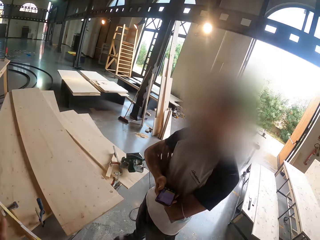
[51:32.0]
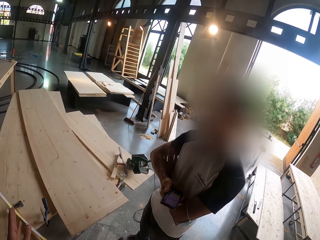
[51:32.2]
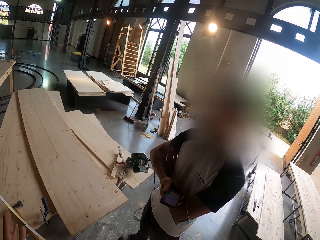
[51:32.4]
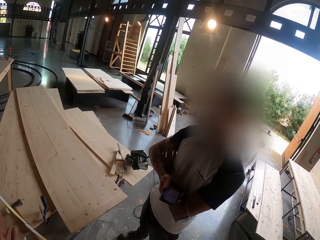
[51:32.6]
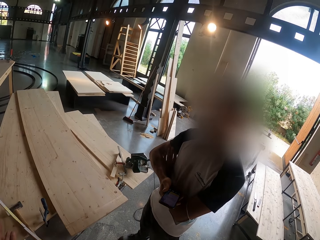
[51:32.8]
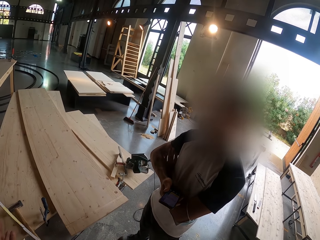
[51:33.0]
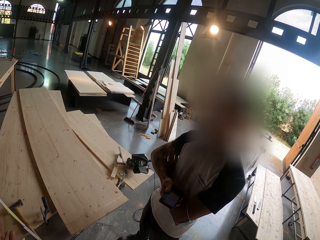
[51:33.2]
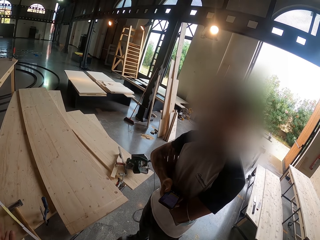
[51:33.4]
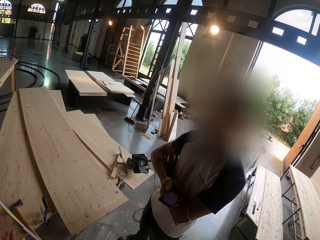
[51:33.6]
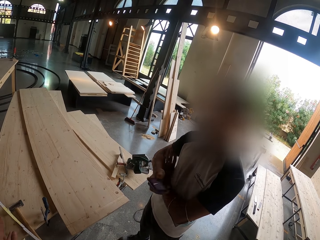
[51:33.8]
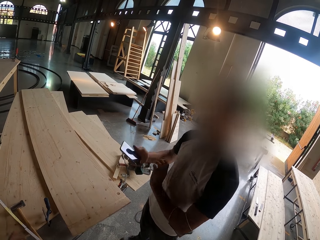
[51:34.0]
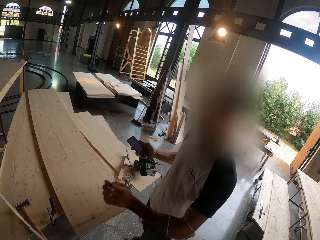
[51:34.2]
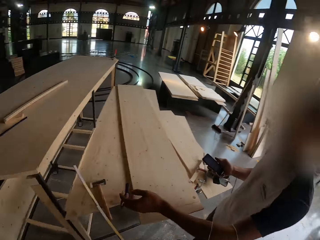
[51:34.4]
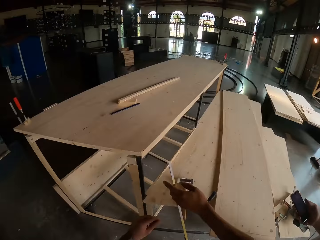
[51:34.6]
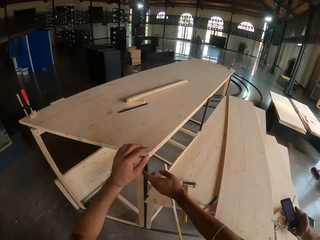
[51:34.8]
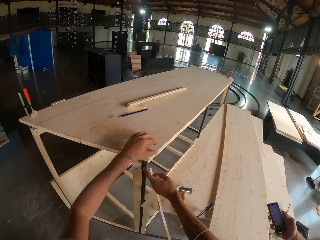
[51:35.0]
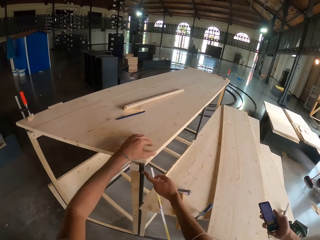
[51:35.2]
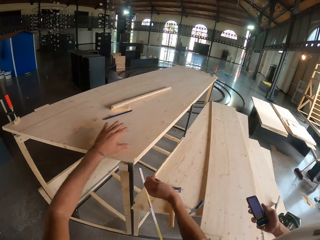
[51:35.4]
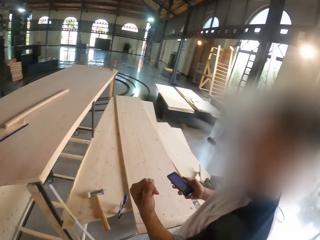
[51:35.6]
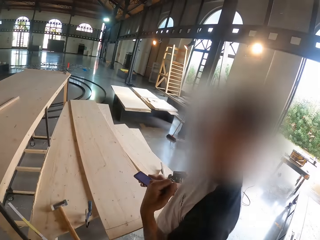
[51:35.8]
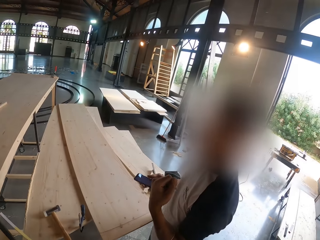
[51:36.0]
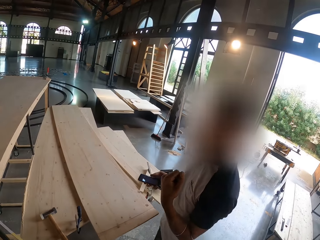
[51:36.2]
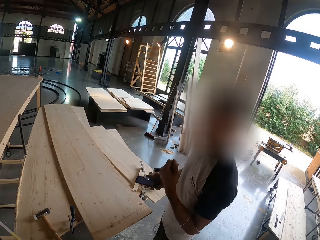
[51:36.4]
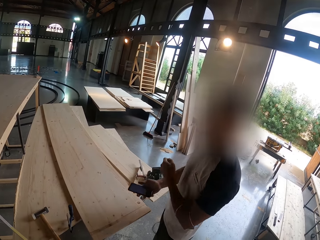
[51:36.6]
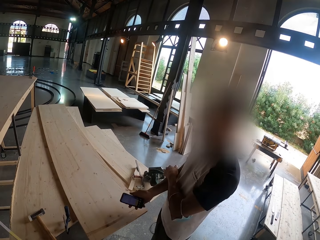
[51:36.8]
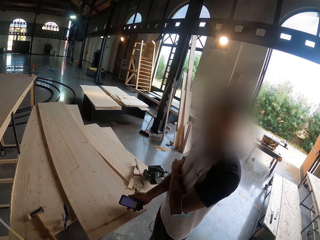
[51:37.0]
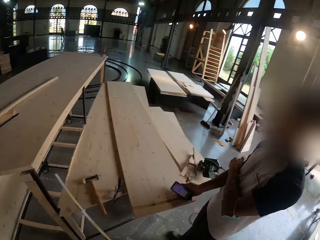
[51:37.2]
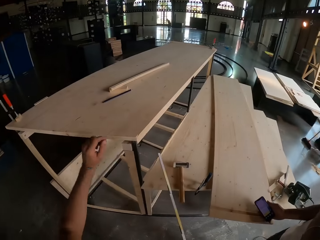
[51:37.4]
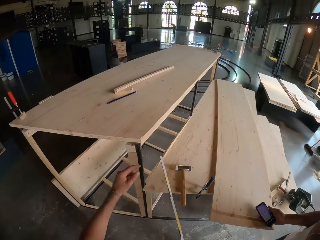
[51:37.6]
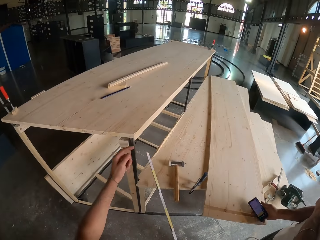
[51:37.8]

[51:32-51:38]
The camera wearer looks around the room.

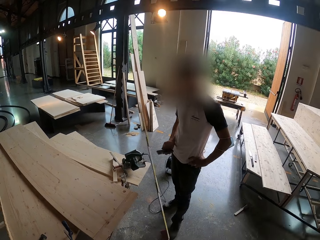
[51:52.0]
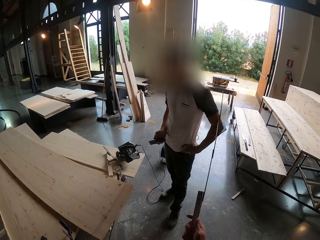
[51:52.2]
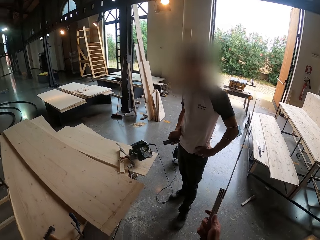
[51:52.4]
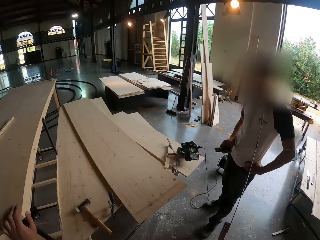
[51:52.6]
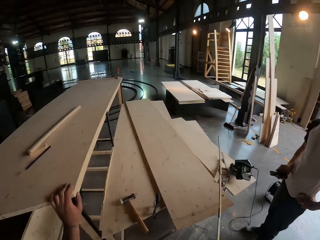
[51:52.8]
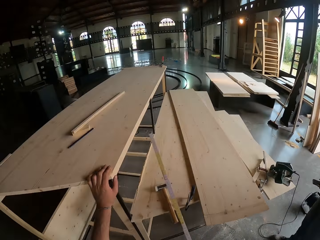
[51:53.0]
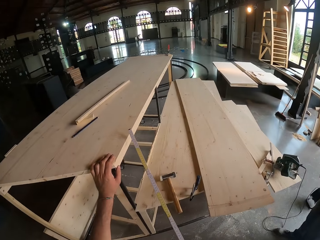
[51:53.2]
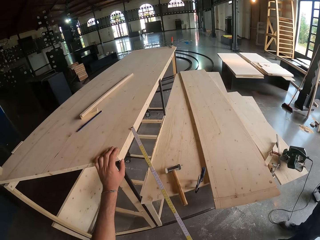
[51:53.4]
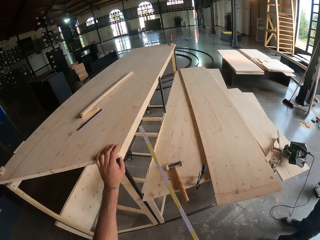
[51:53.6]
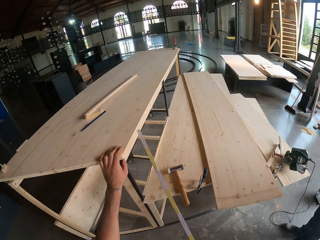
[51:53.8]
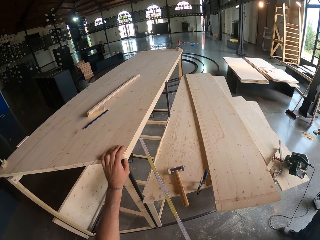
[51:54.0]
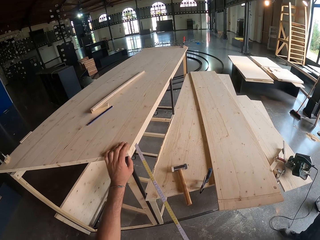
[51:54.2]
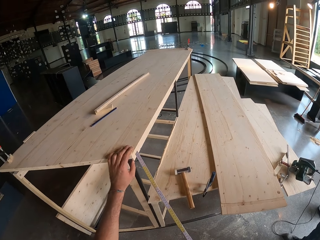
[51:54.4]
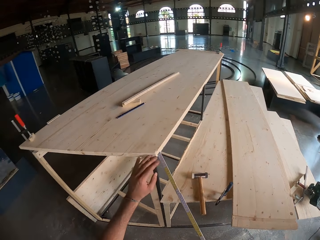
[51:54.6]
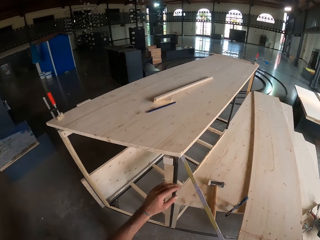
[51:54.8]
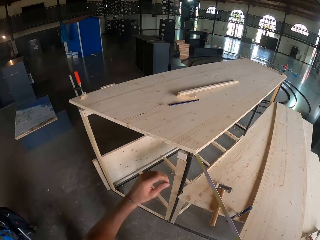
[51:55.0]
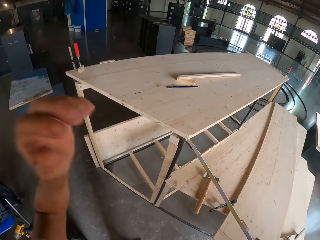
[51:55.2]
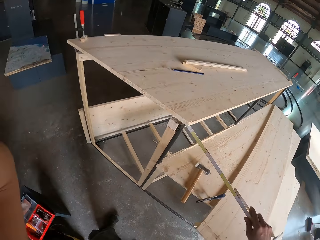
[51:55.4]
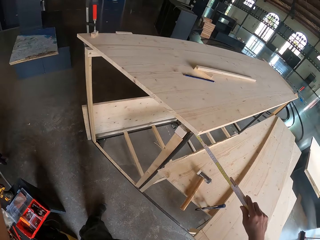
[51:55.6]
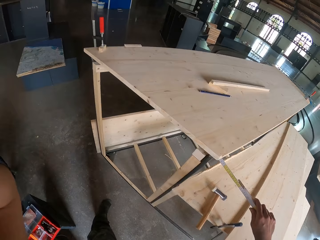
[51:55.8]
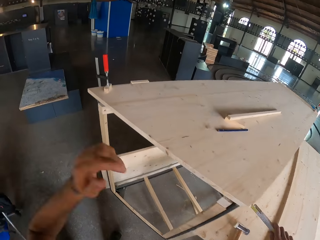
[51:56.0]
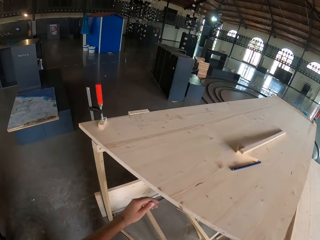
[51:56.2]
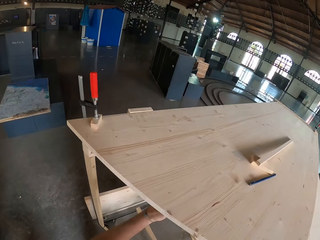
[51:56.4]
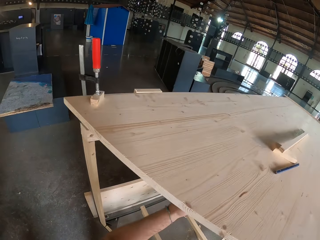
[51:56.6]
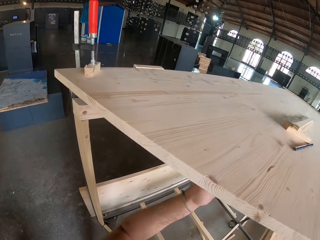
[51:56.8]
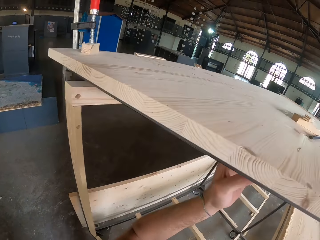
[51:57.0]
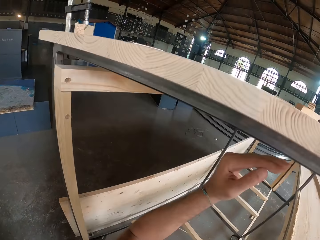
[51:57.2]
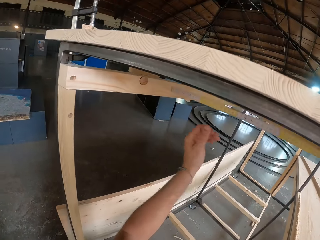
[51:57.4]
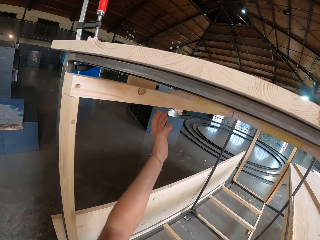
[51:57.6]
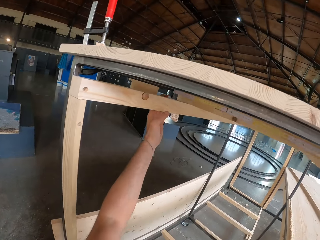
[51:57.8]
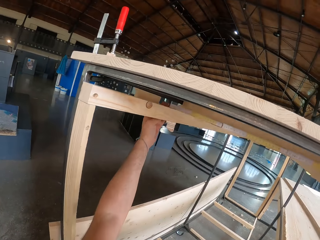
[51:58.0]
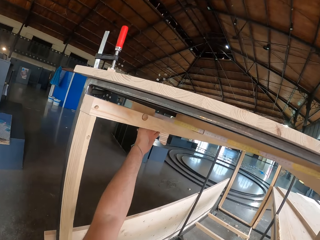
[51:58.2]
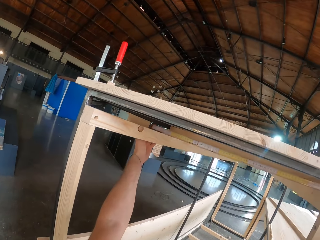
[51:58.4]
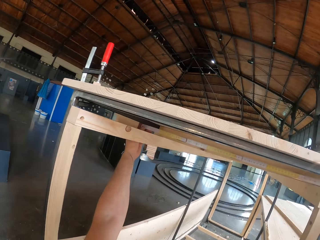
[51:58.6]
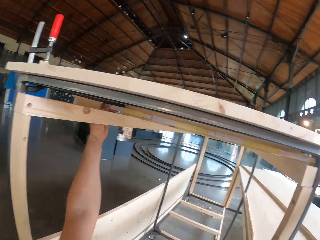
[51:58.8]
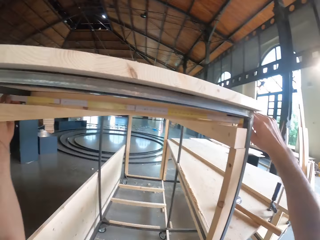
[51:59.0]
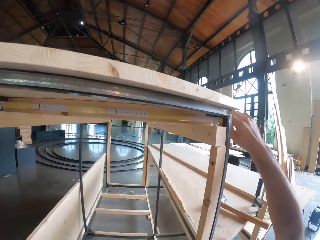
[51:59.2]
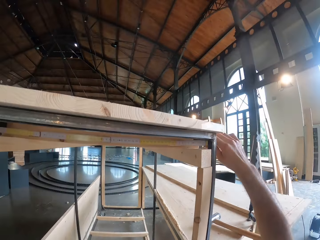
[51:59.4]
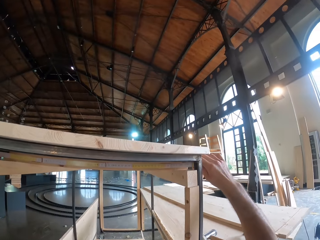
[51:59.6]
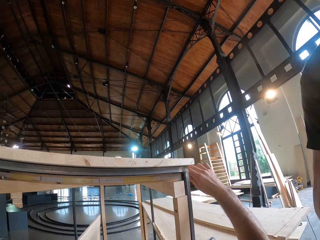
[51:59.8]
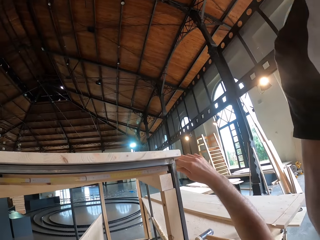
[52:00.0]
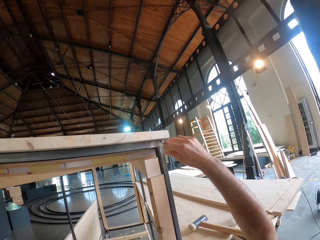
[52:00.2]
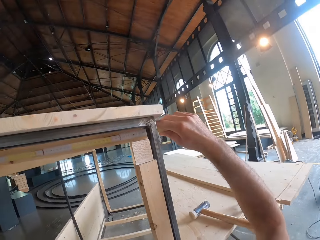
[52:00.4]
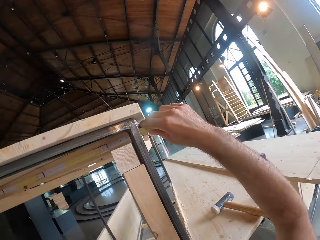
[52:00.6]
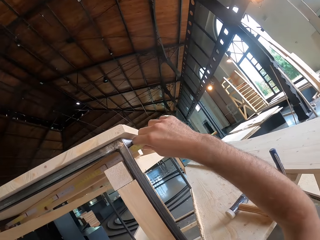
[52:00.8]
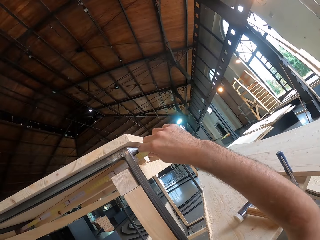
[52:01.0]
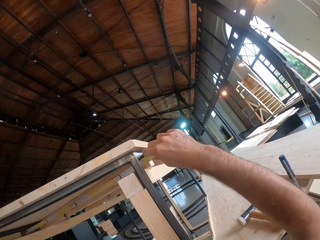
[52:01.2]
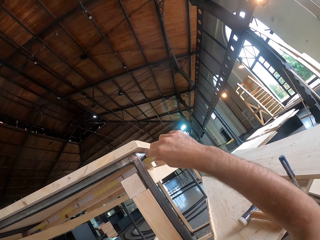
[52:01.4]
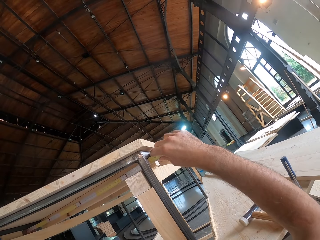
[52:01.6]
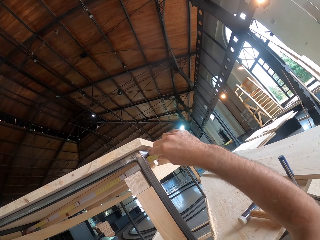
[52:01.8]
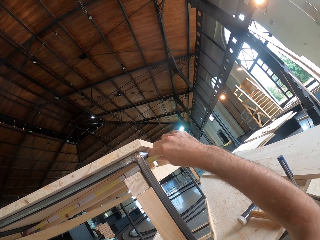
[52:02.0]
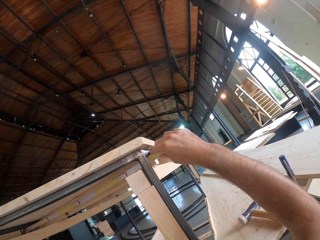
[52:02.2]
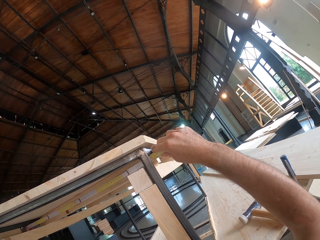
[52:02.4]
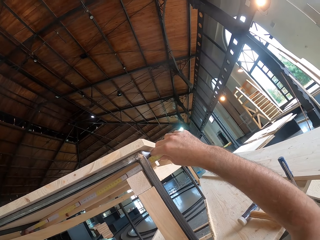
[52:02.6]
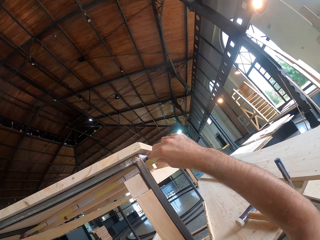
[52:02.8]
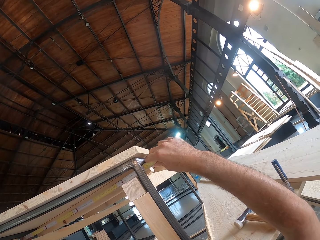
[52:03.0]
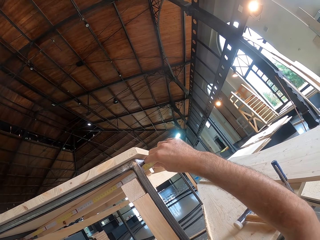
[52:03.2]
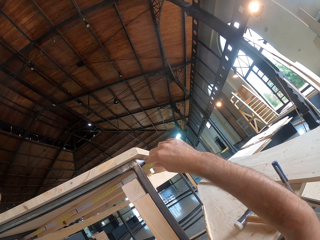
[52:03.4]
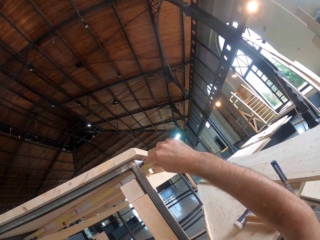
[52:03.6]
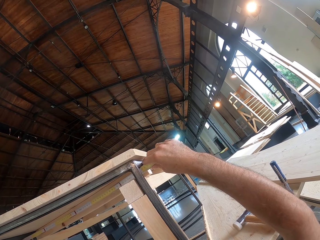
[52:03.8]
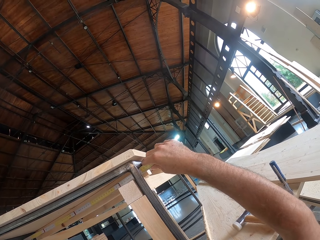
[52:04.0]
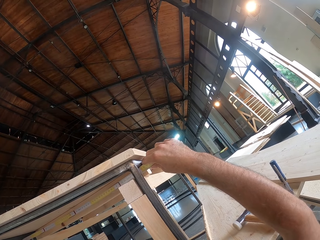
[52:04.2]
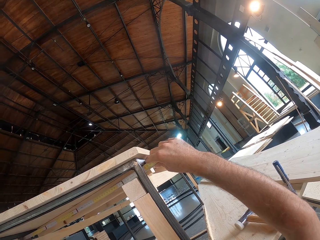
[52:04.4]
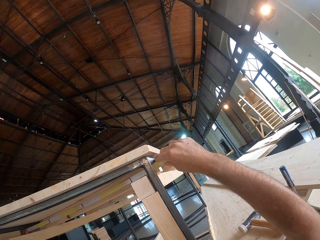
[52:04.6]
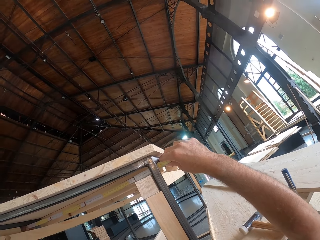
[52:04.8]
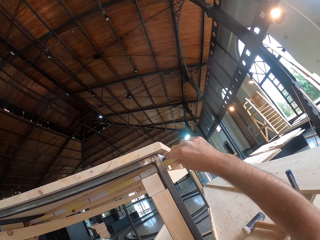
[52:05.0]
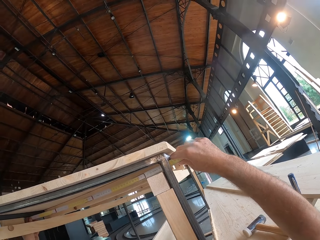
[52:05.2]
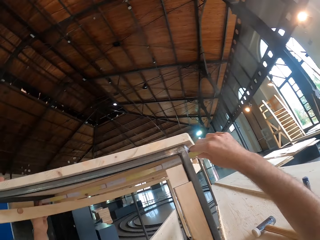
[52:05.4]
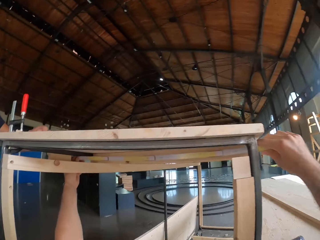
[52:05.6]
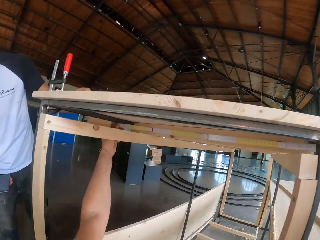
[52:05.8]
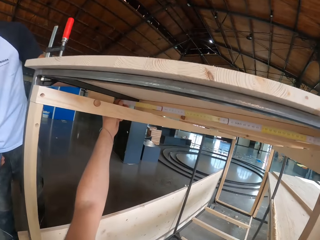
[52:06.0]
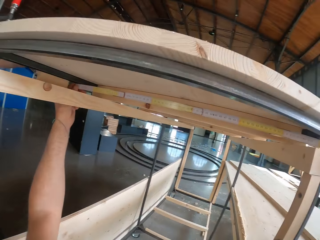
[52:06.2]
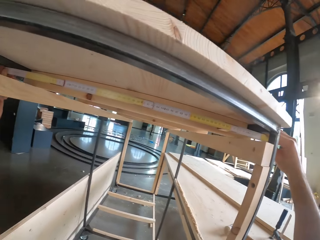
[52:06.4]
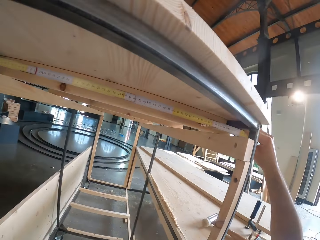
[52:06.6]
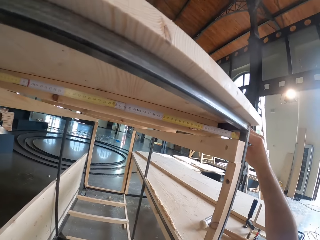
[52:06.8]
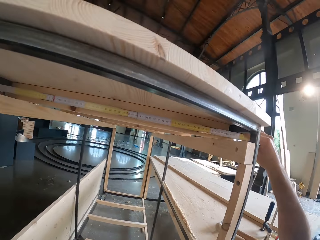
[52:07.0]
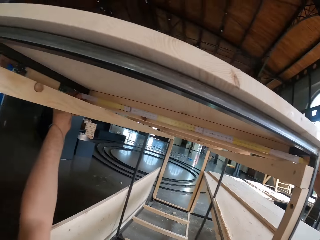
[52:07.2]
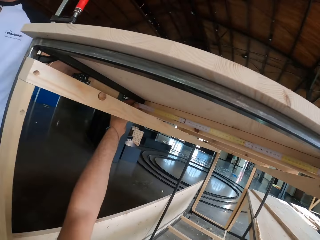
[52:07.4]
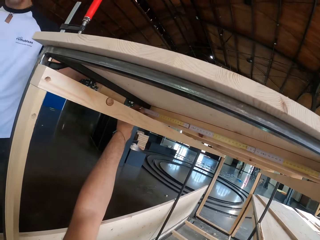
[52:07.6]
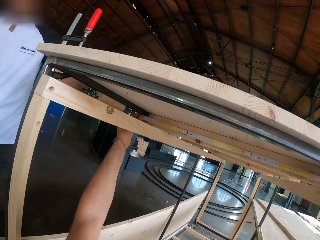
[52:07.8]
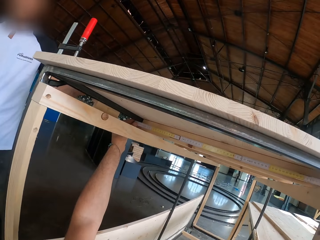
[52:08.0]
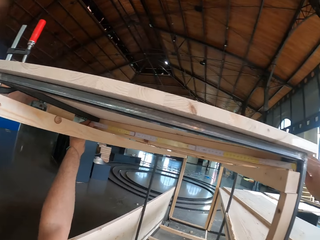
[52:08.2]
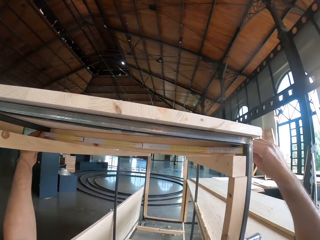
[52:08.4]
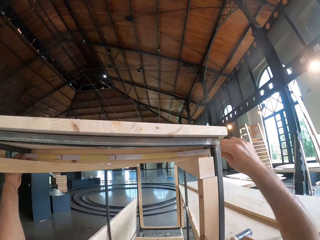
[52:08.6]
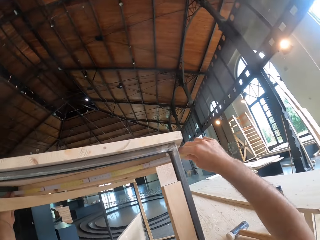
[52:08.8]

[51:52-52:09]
The camera wearer holds the table. He places his left hand on the table. He lifts his hand. He places his hand under the table. He measures the table with the measuring ruler with both his hands.
